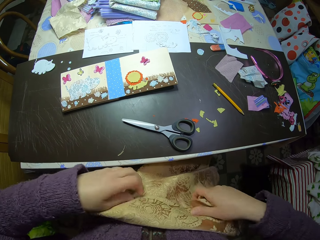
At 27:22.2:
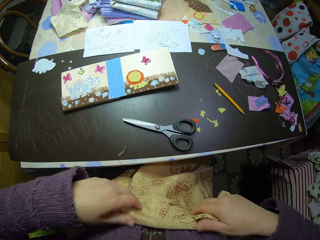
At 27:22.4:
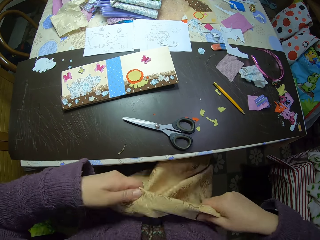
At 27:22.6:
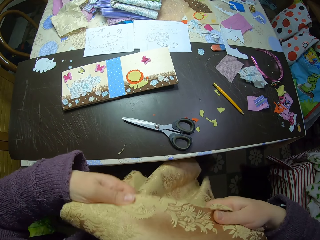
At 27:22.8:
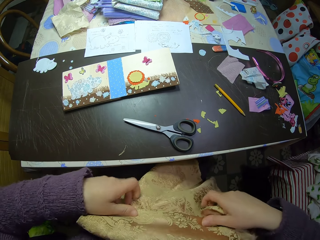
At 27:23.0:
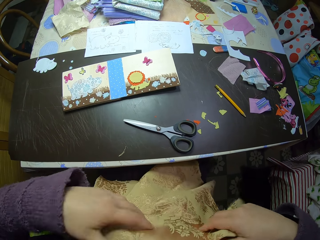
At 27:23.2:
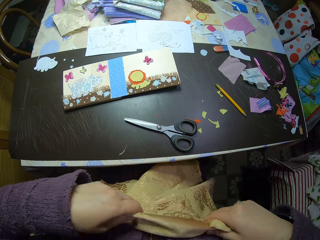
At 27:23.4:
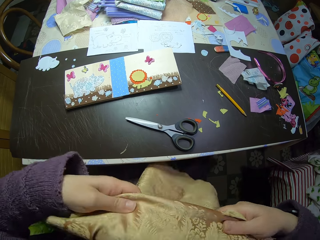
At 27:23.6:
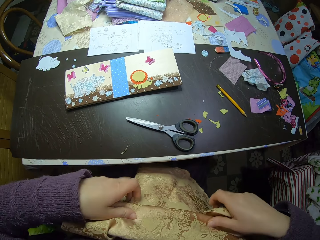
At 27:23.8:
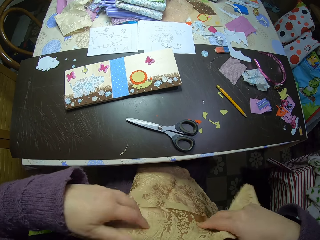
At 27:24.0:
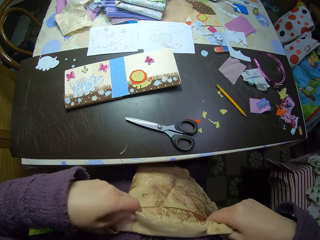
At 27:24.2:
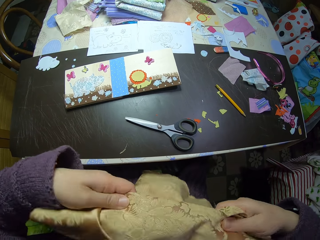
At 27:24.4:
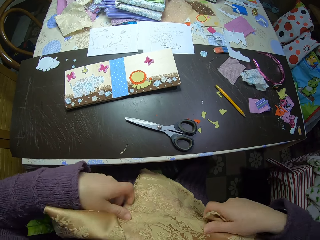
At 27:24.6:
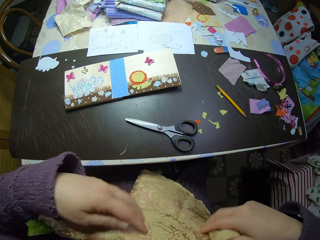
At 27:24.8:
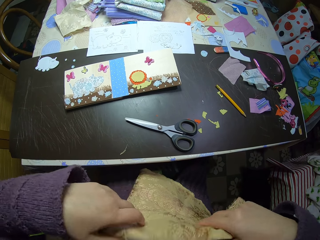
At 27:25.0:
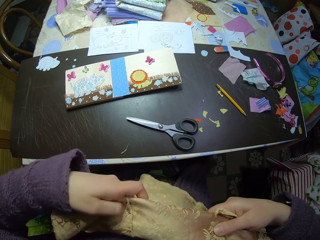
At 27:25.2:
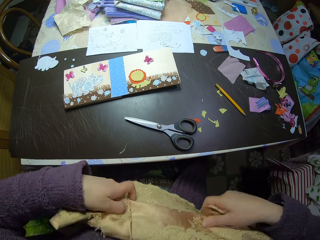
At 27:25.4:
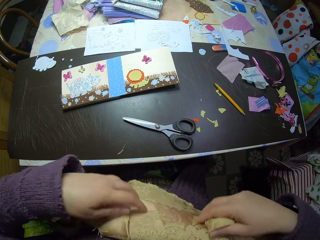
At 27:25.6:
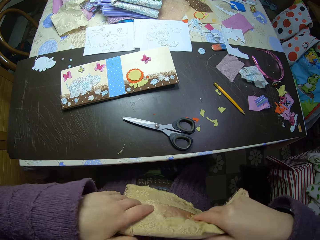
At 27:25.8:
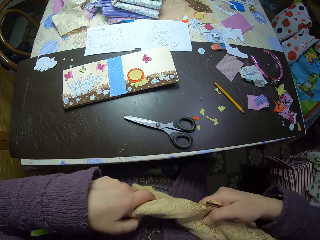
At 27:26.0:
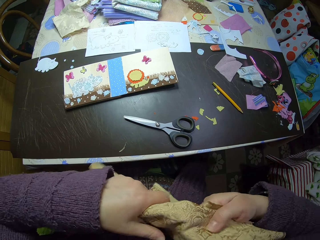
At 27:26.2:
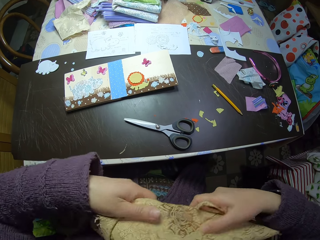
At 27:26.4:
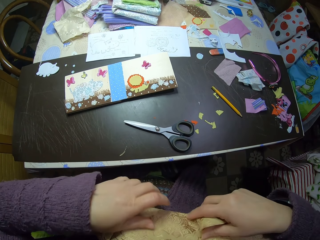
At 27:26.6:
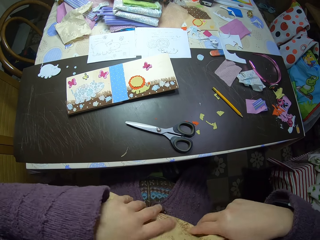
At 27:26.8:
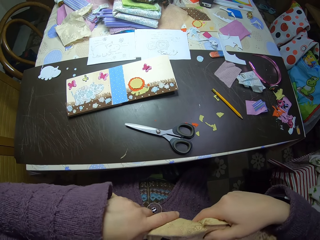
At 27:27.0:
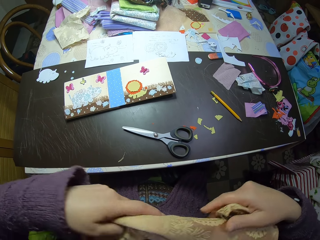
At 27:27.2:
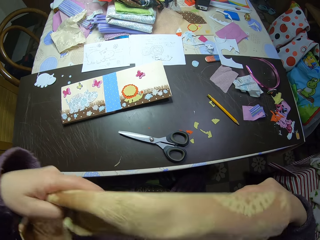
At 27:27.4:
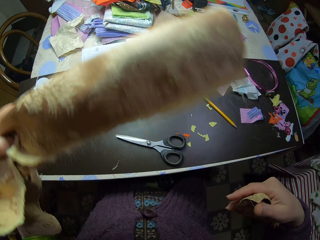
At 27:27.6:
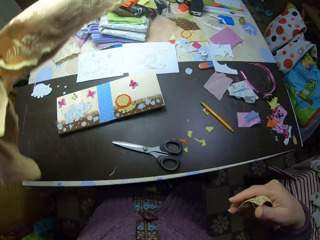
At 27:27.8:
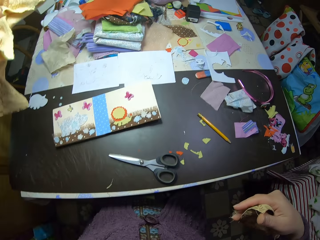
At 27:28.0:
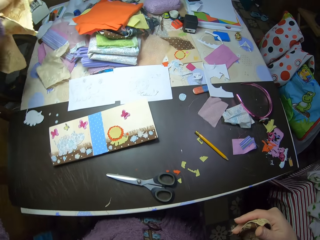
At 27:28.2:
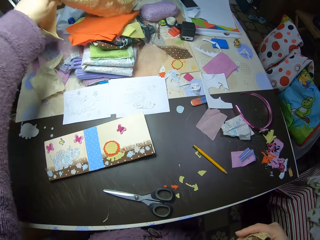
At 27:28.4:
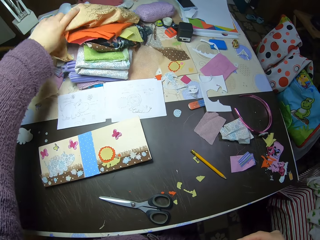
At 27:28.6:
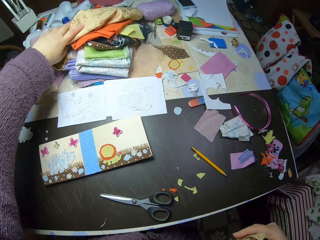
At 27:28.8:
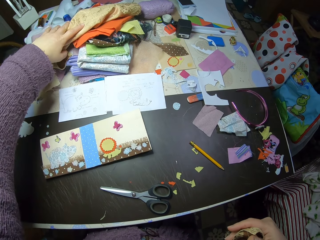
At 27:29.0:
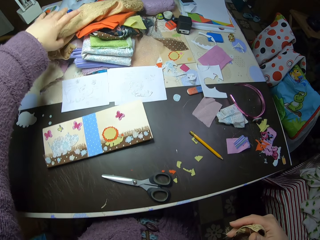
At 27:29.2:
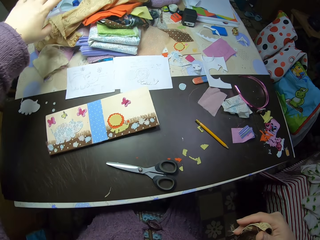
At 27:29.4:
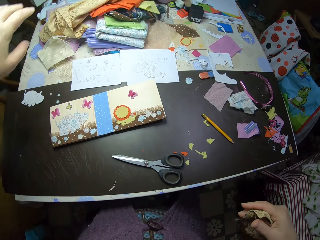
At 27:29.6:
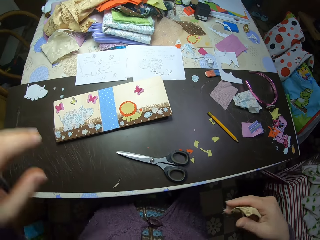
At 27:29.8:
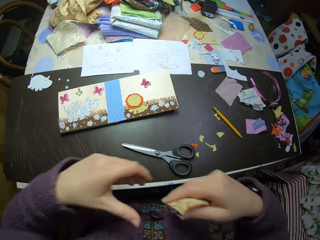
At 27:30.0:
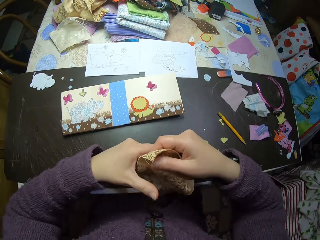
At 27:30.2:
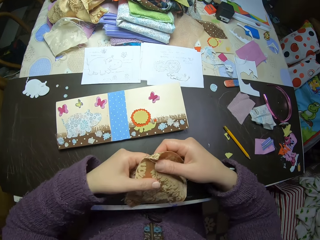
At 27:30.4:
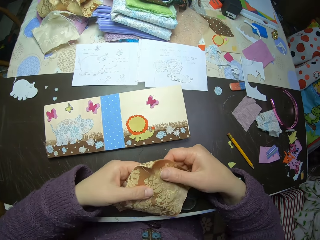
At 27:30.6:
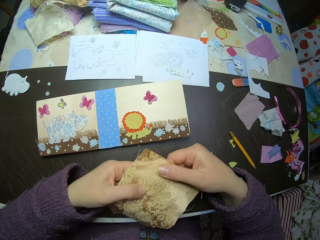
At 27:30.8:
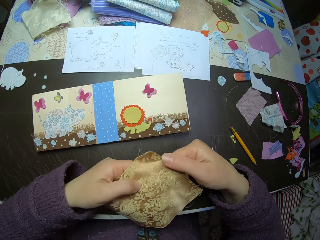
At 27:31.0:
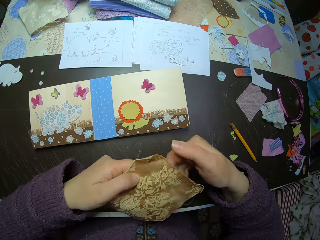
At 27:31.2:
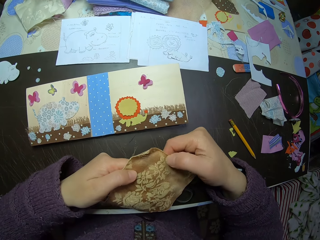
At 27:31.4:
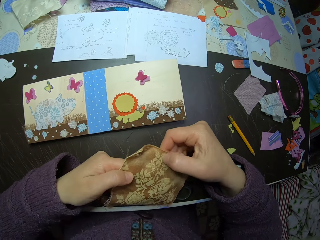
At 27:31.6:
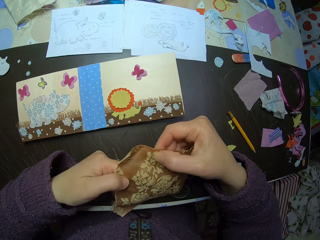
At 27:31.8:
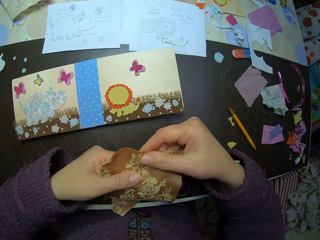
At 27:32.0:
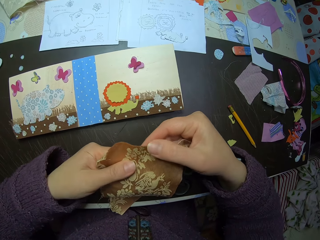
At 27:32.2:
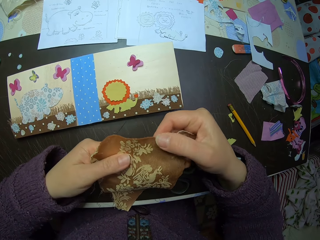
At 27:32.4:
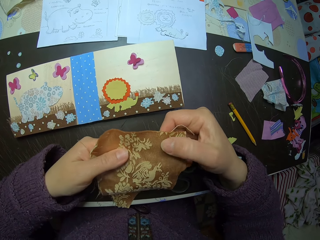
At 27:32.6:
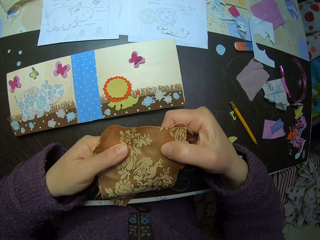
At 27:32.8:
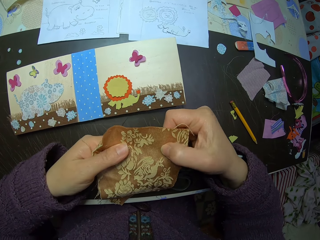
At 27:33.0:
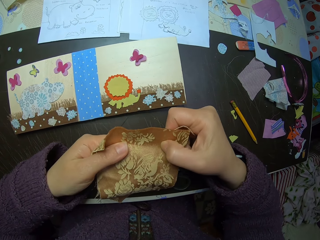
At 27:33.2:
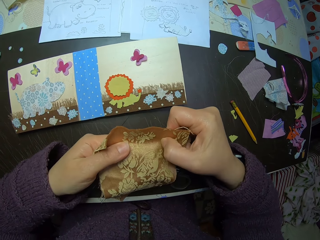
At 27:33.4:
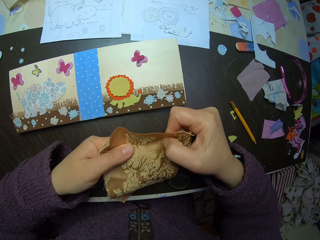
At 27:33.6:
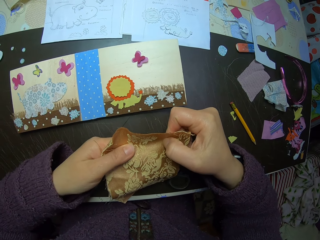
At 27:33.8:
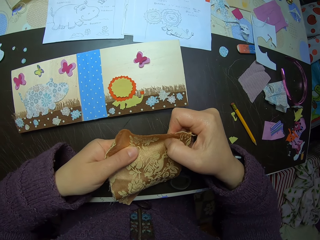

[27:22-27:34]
The camera wearer drops the remaining fabric or piece of cloth on the heap of clothes on the table. They scrutinize the fabric cut-out. They hold the piece of cloth.

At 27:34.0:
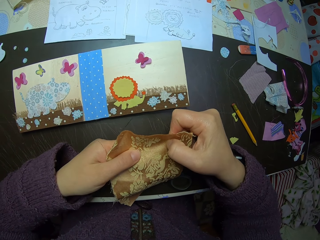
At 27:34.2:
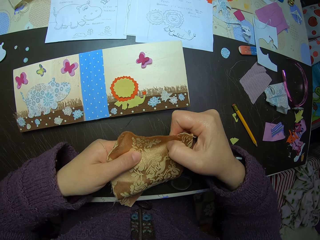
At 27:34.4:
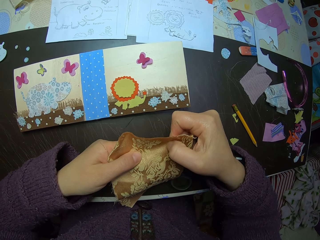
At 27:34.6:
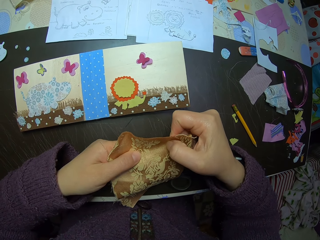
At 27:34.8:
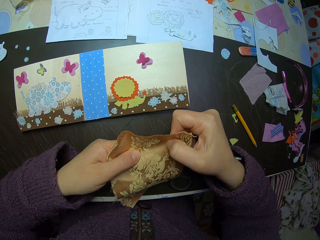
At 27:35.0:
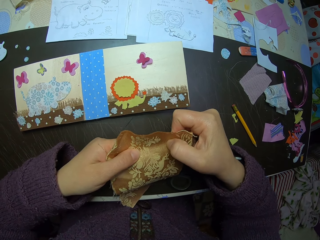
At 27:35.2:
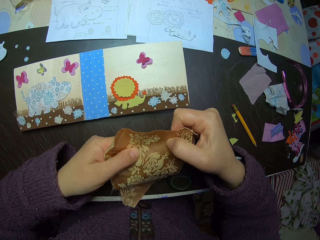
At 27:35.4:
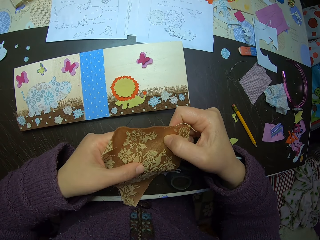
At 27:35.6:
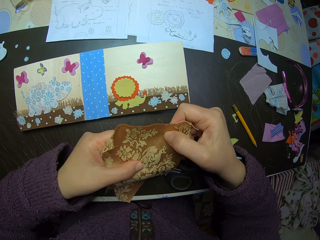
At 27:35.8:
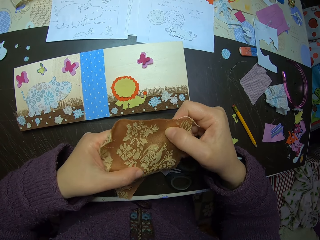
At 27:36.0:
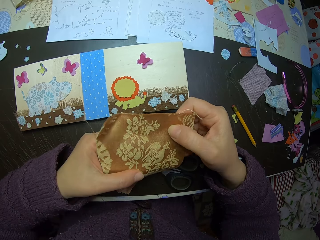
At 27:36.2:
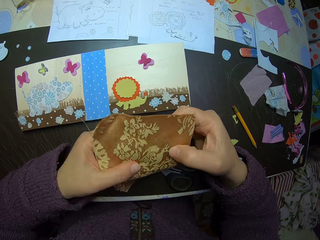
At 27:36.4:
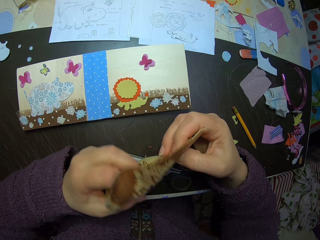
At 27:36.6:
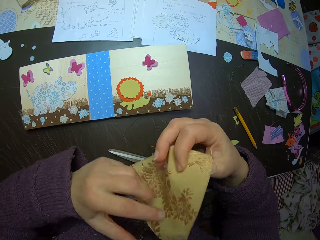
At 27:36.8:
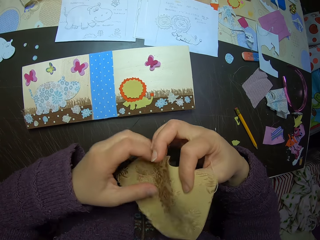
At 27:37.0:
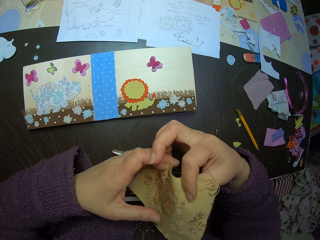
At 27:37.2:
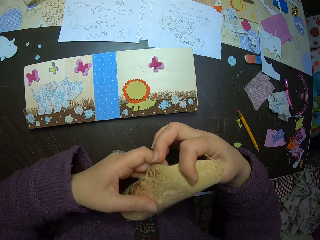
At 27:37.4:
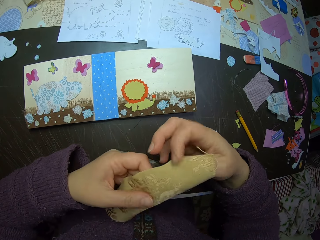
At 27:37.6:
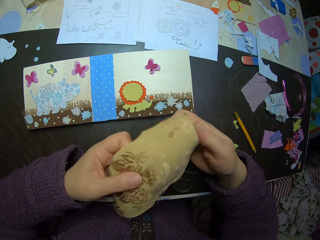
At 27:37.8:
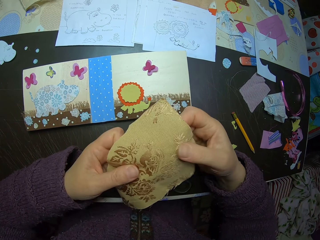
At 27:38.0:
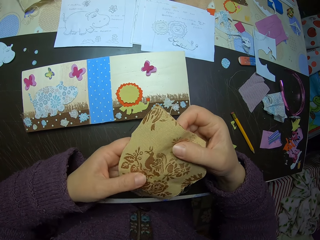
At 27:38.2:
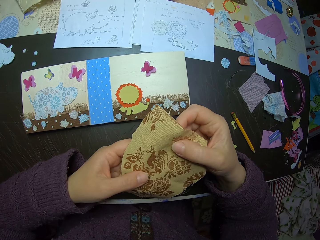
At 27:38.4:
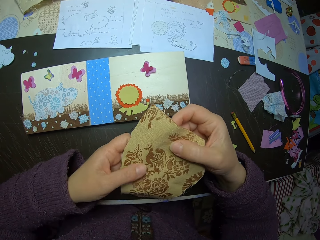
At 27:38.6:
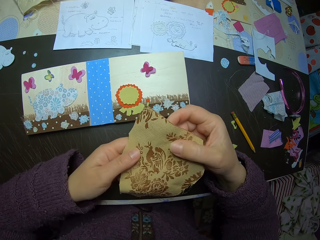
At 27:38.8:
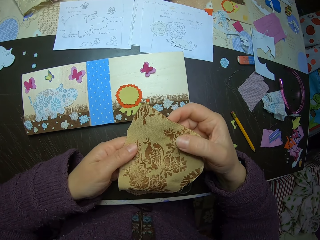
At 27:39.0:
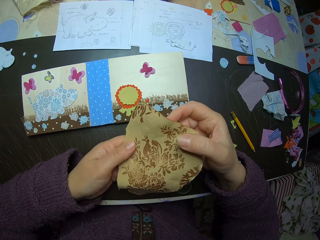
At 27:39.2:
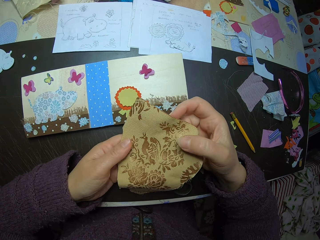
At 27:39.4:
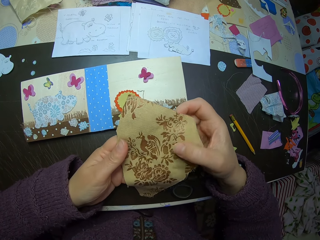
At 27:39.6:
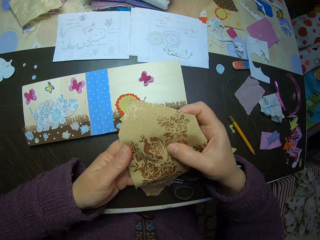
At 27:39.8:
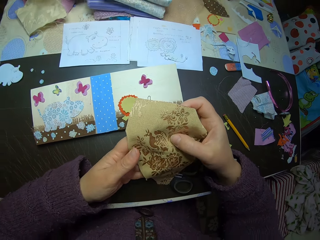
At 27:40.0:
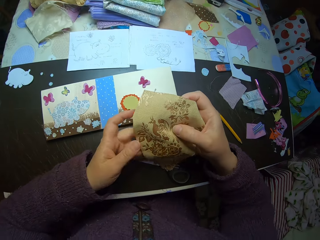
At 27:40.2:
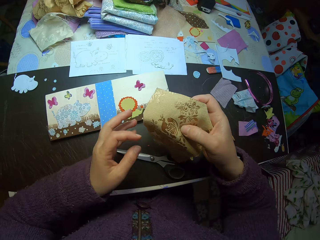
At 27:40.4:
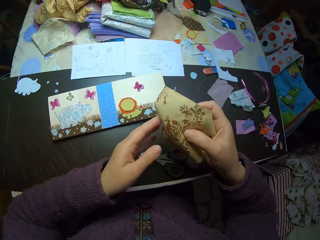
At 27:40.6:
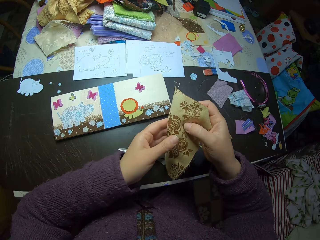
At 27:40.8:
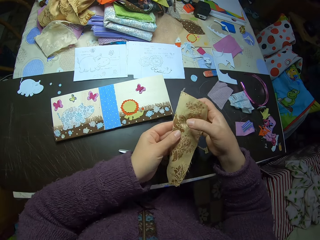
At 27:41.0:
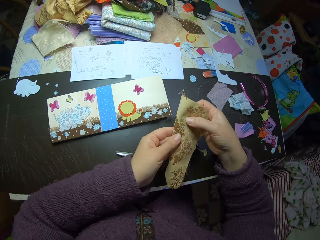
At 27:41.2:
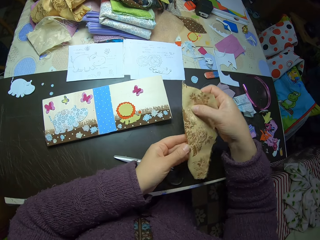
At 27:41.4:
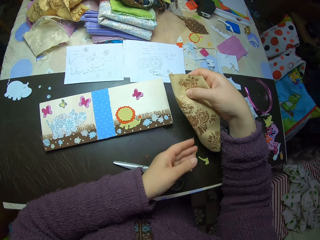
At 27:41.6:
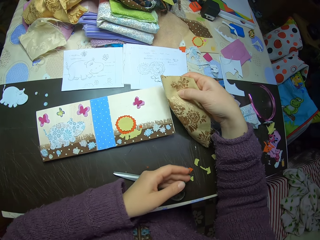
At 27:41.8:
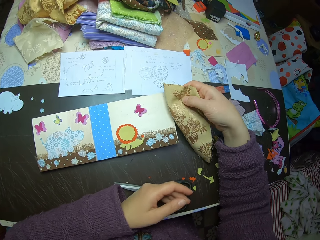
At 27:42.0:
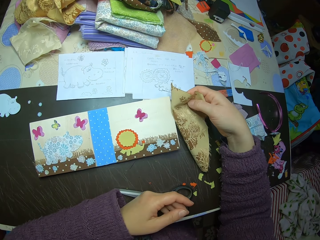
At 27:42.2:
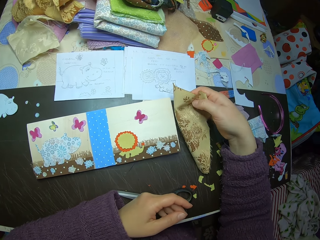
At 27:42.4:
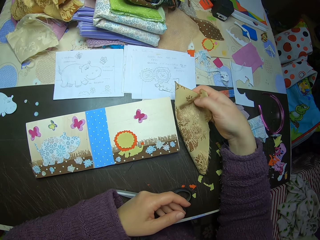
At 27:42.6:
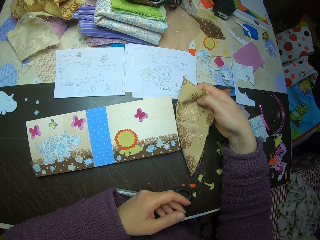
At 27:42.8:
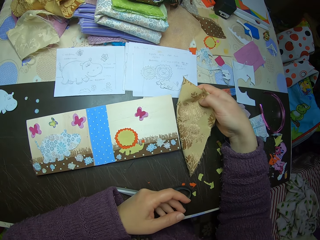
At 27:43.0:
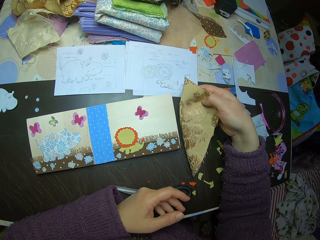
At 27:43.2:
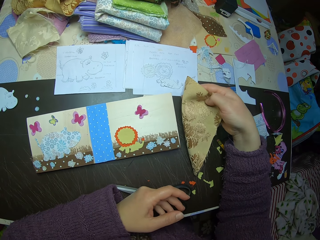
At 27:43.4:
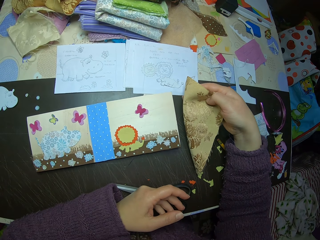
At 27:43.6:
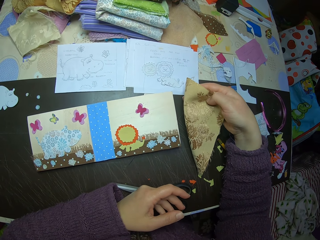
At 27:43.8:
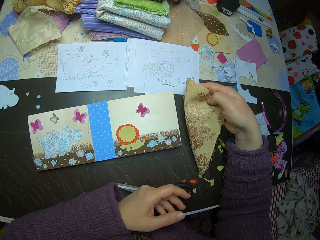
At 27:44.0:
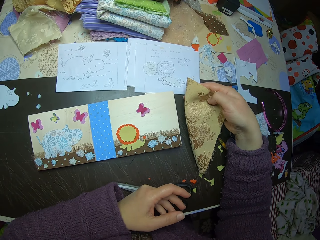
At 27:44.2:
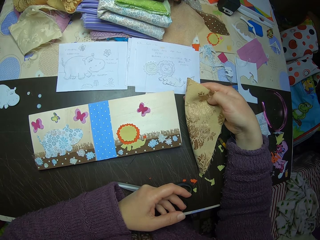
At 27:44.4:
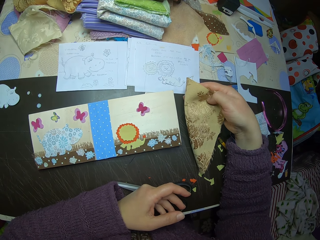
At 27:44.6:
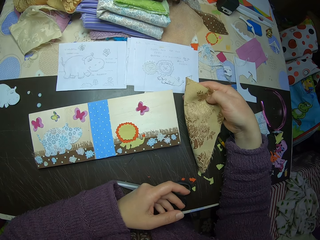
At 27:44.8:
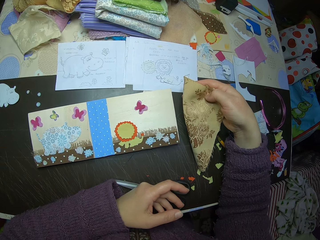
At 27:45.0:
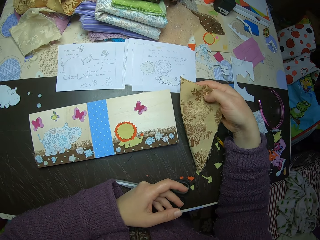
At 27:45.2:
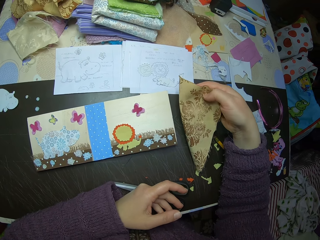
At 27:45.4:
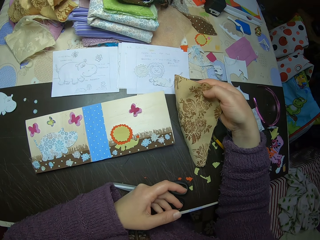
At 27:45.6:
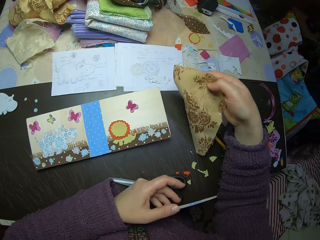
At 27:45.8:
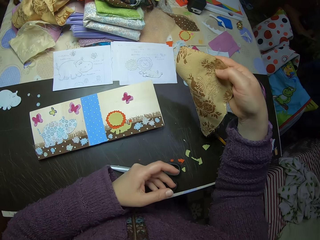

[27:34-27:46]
The camera wearer turns the piece of cloth. They hold the piece of cloth. They fold the piece of cloth. They hold the piece of cloth.
